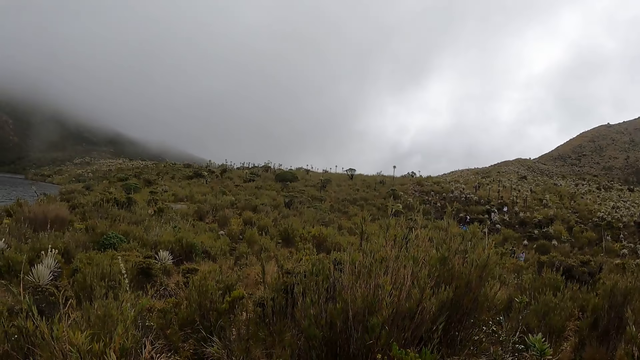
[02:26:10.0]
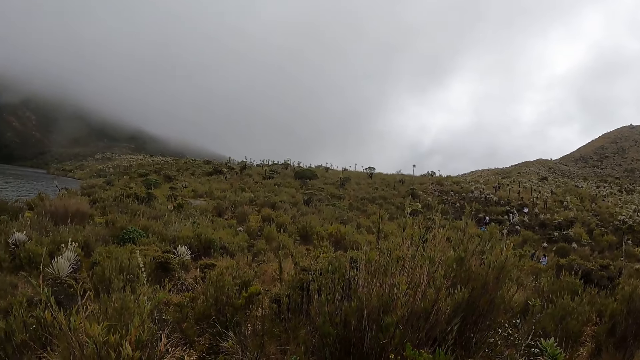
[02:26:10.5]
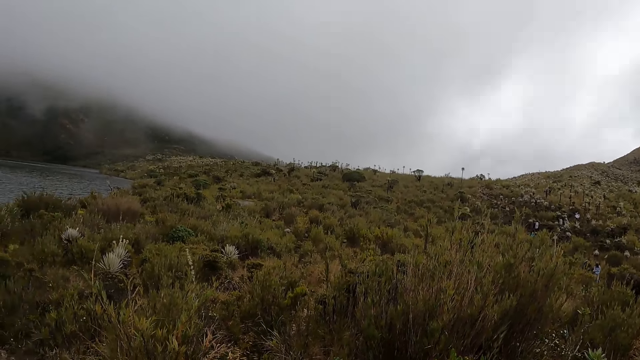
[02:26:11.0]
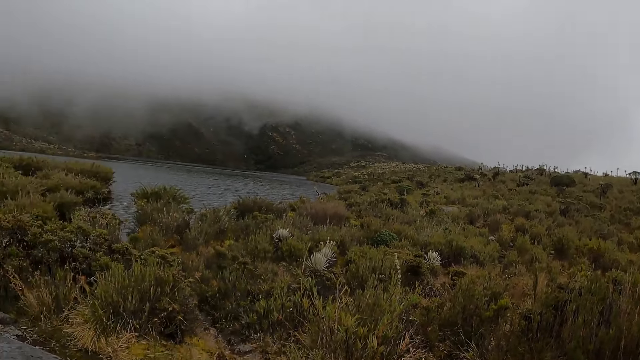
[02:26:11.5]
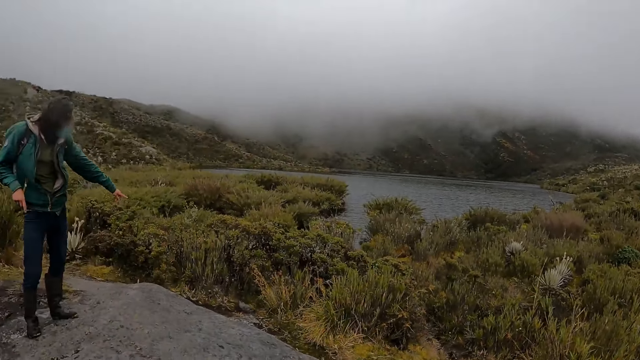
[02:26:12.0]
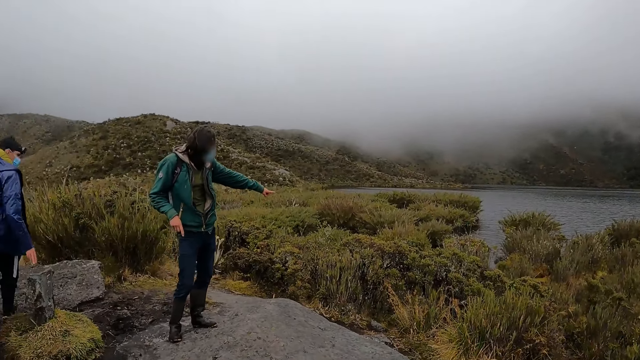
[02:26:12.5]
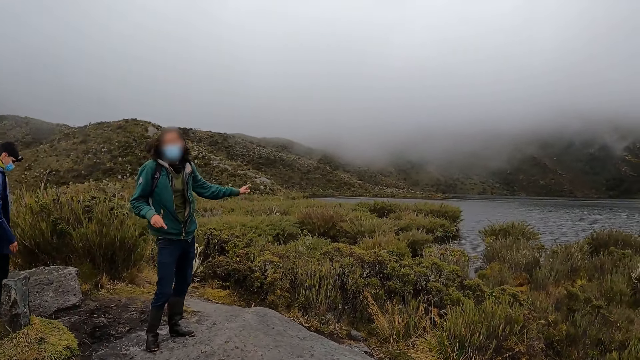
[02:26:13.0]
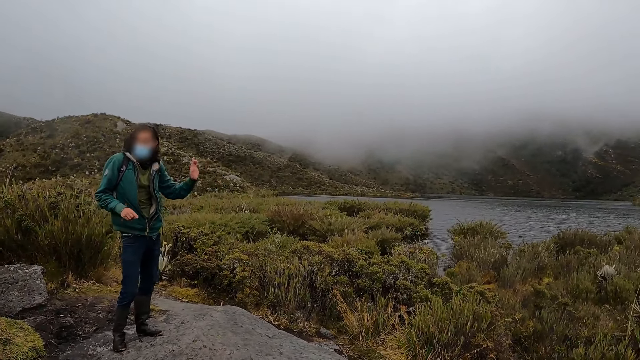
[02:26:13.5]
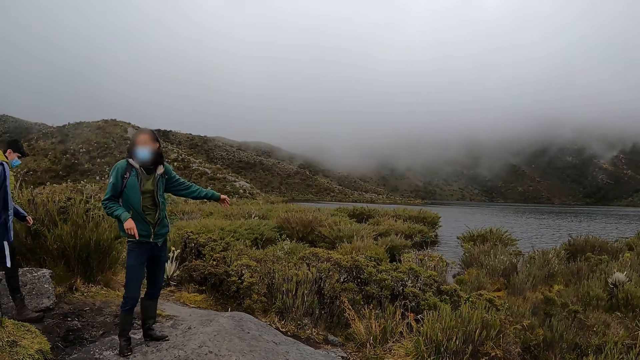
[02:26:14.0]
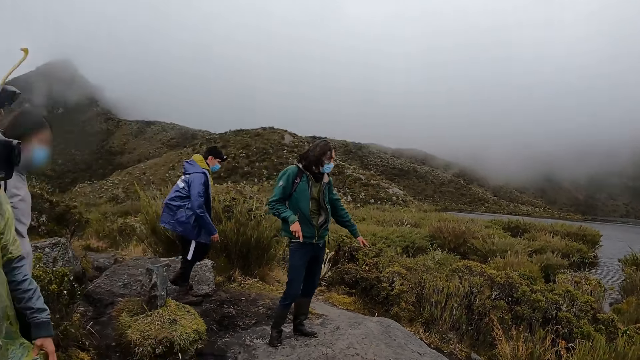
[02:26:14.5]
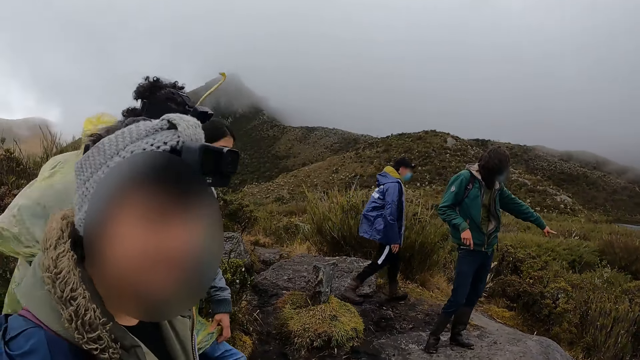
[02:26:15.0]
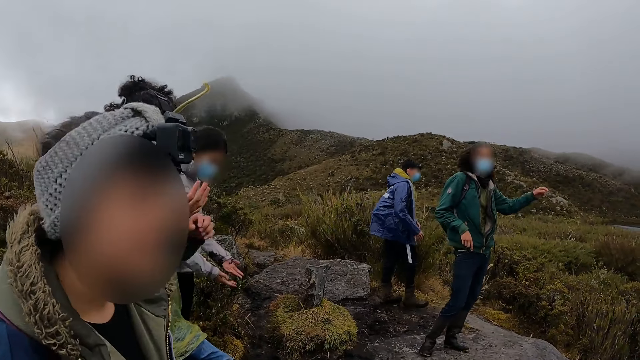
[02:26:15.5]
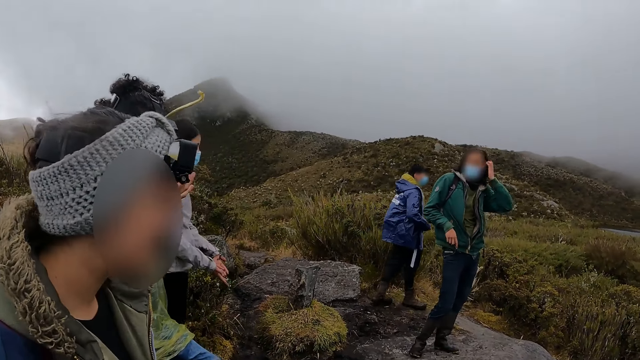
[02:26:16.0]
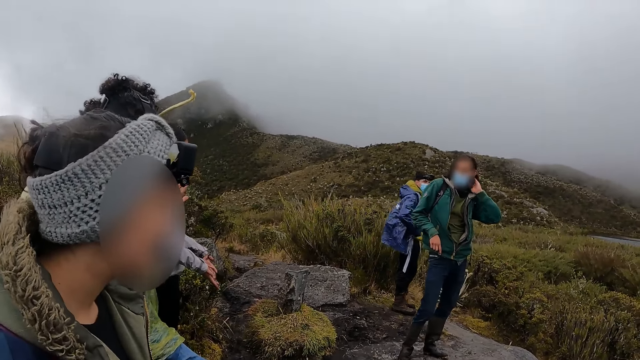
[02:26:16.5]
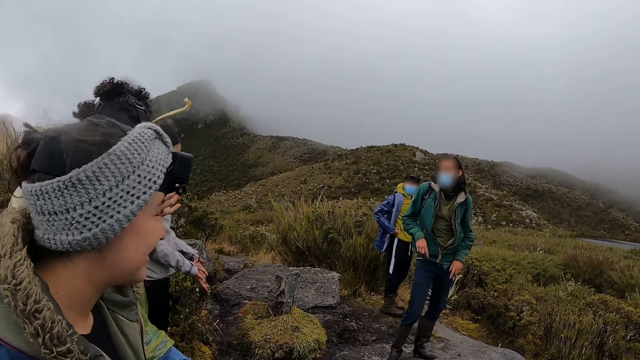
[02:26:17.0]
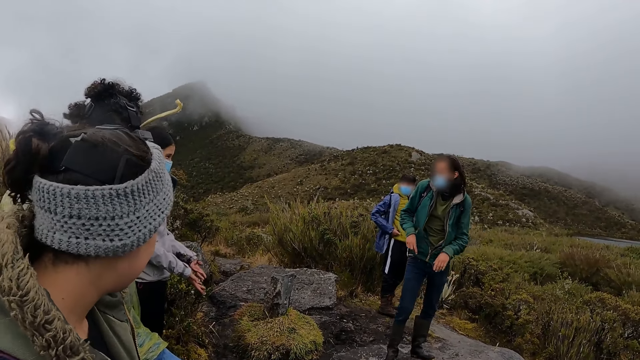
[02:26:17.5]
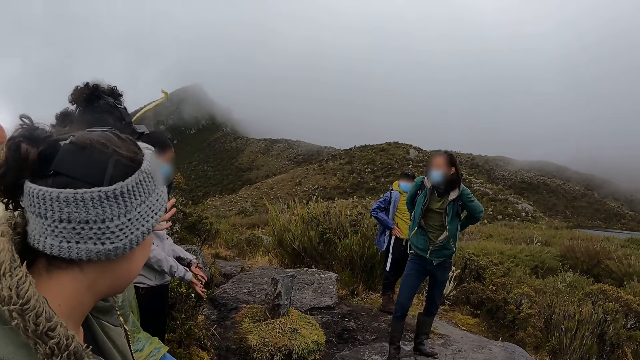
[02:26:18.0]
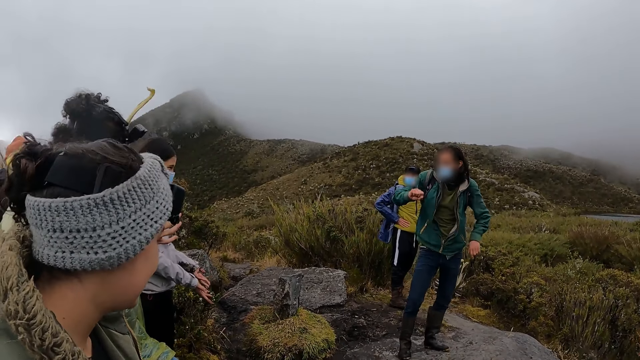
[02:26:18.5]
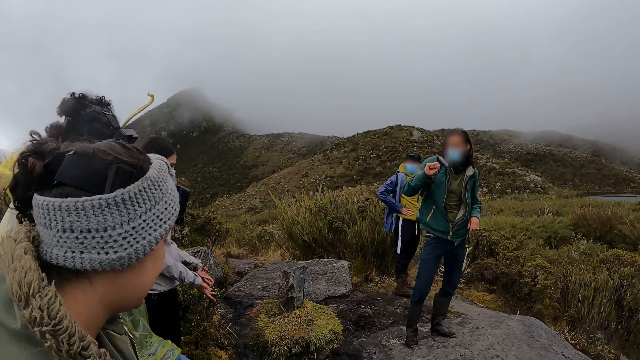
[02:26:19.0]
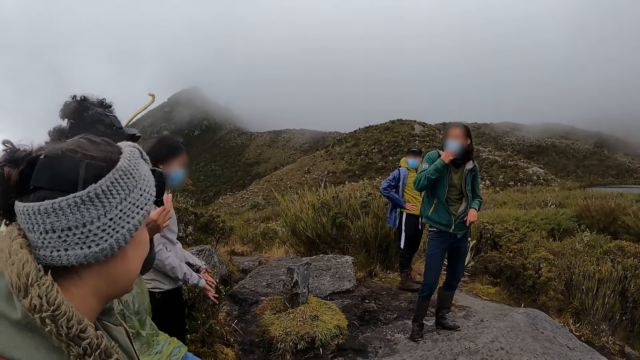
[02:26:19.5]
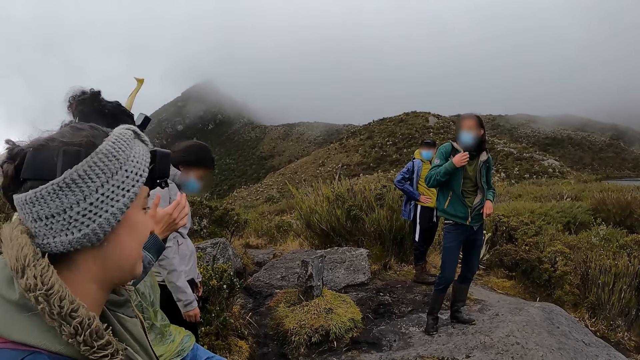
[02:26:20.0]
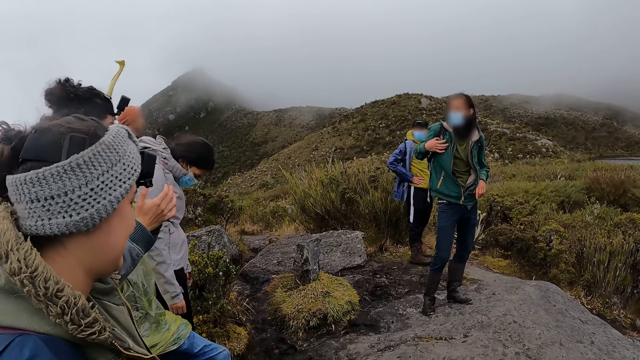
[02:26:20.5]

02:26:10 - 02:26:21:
A man points at something.

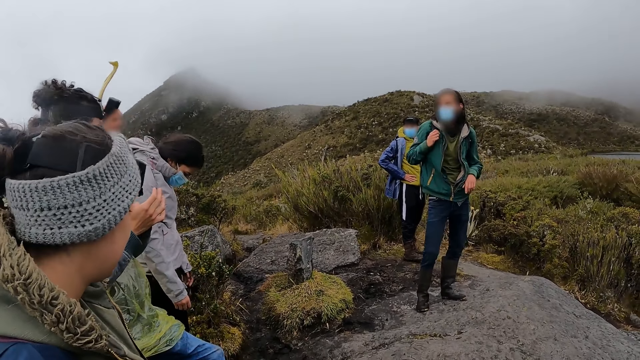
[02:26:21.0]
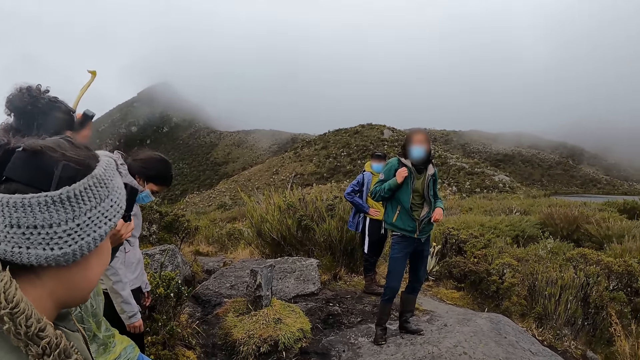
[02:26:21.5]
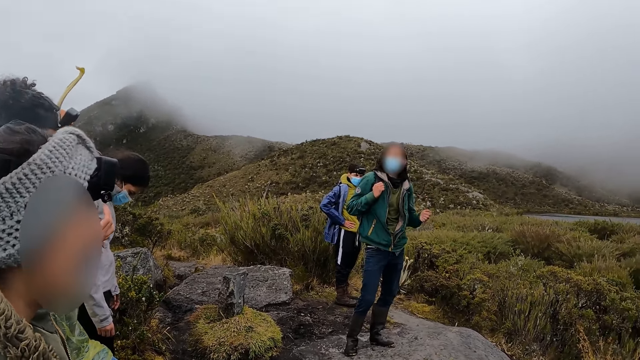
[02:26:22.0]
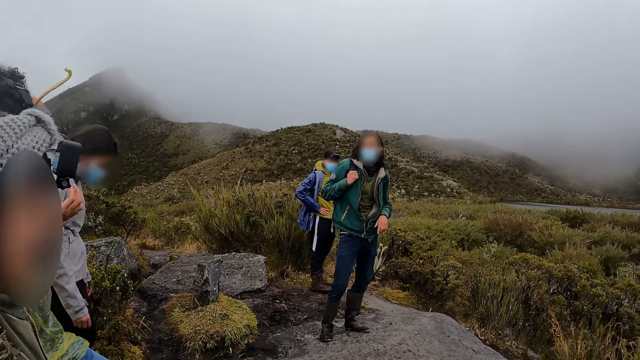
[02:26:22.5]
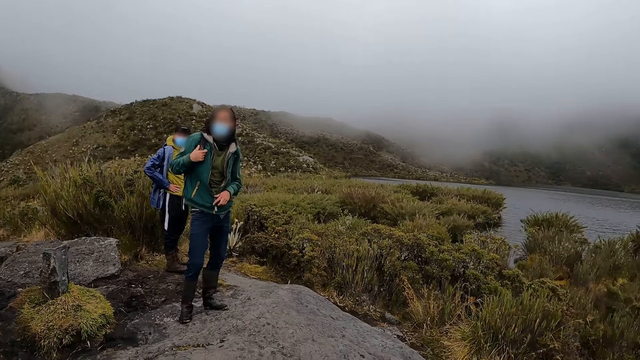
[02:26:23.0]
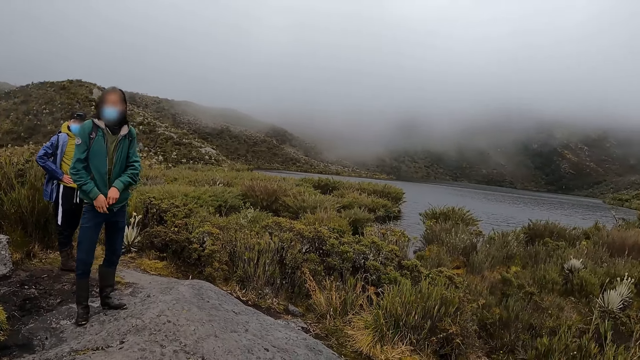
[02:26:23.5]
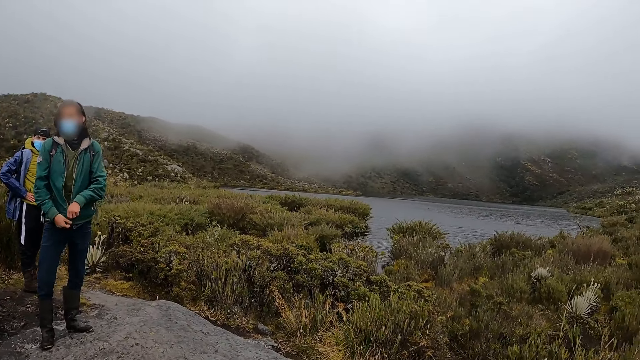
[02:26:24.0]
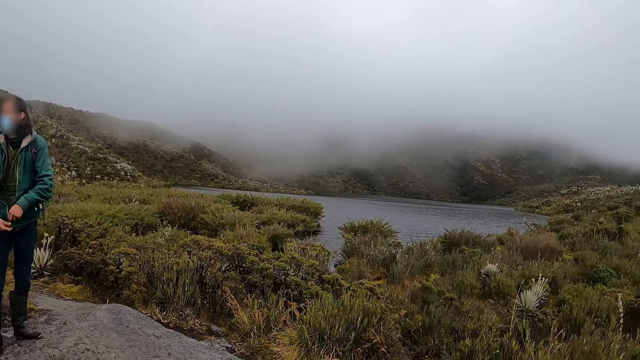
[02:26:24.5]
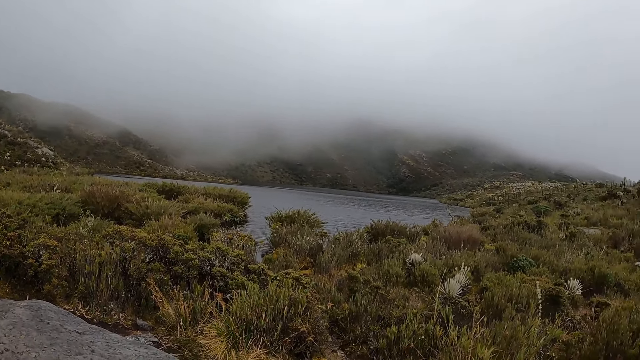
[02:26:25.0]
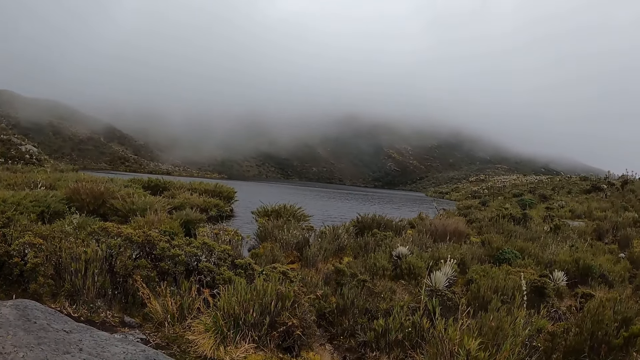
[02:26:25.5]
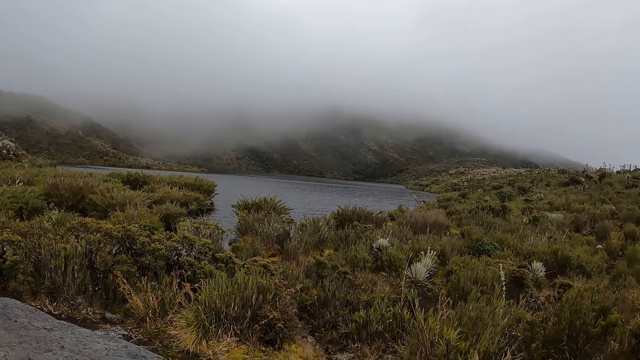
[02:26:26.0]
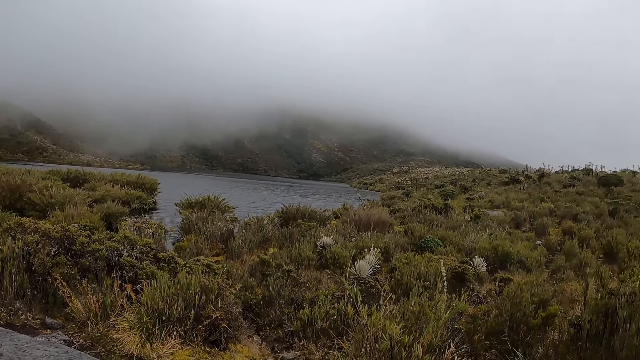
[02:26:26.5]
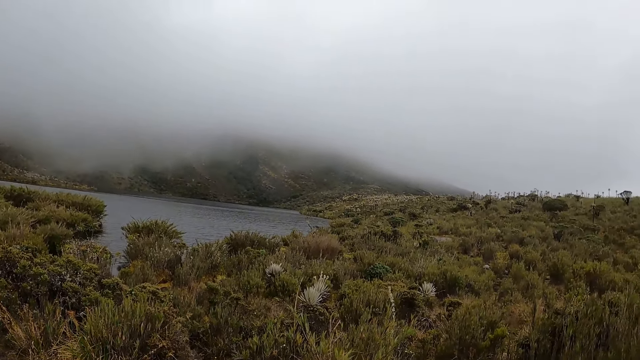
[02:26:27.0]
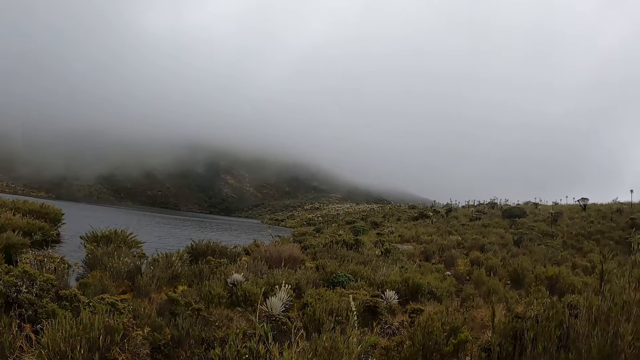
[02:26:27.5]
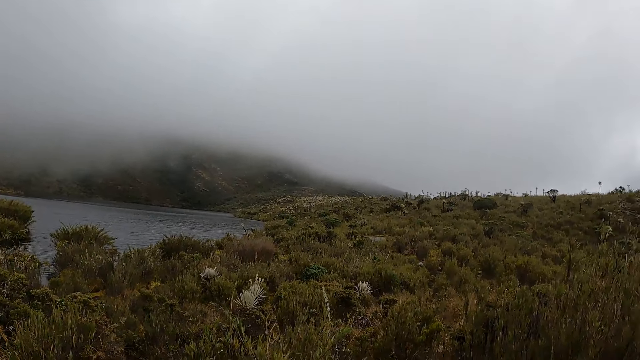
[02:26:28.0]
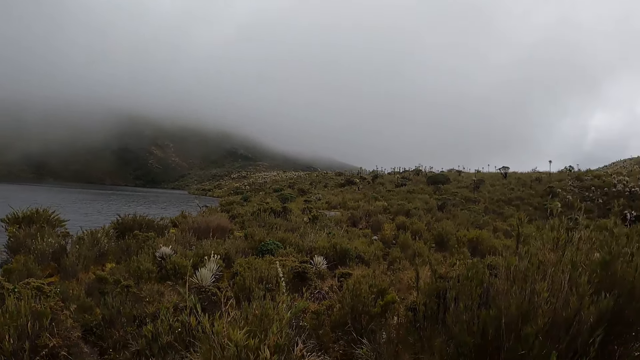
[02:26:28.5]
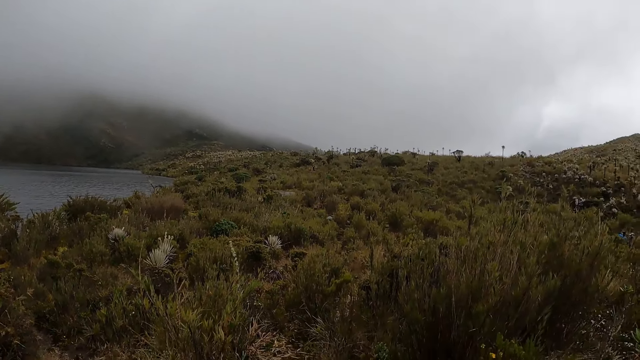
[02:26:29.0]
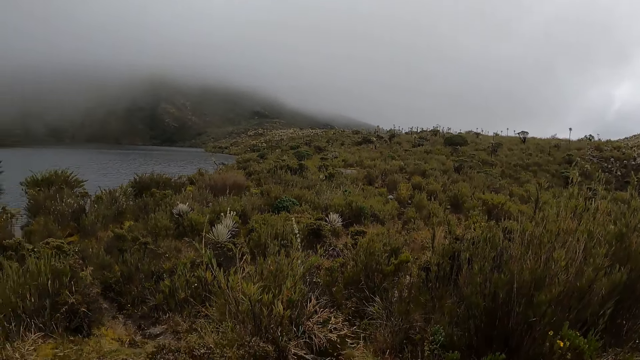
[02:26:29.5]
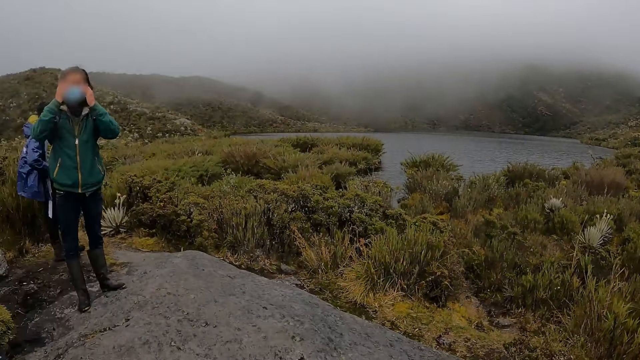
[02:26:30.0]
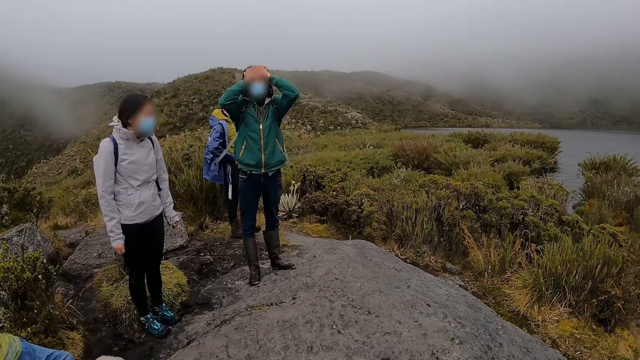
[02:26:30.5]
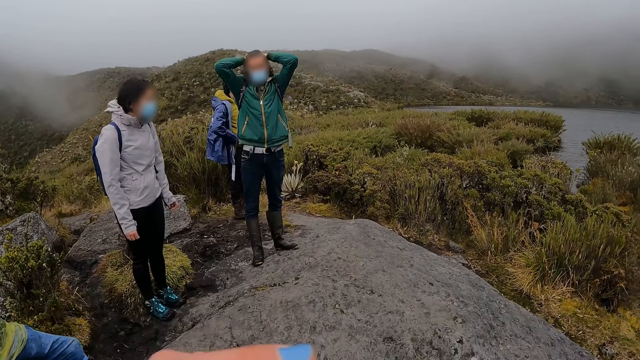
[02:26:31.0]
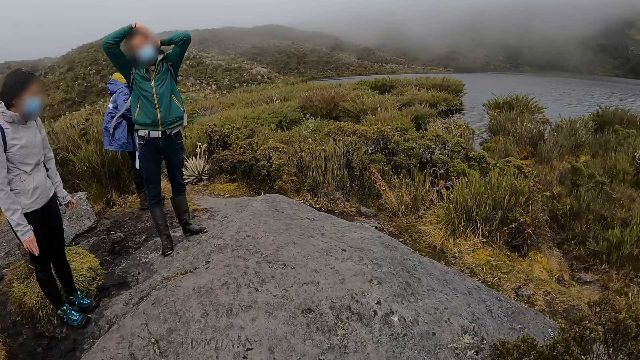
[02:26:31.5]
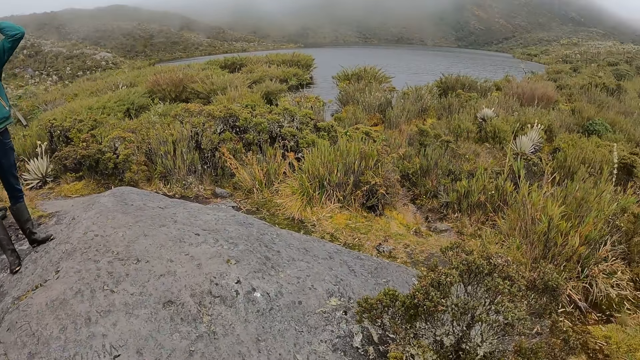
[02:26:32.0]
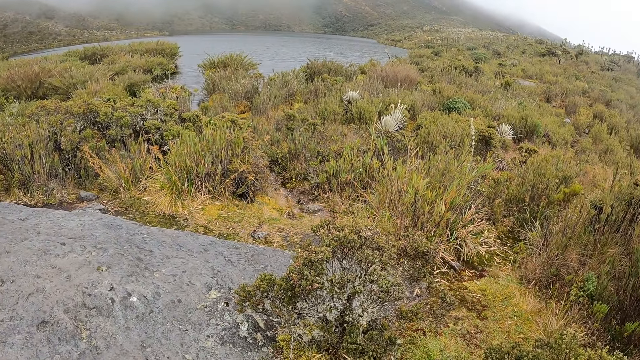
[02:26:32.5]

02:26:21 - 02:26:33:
A man adjusts his hair with both hands.
